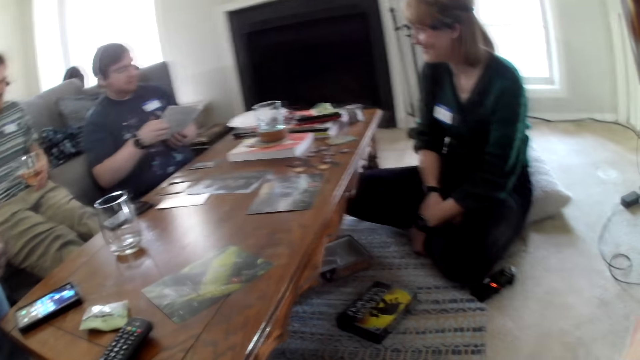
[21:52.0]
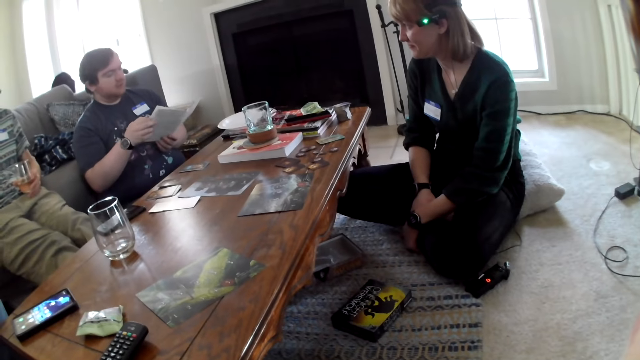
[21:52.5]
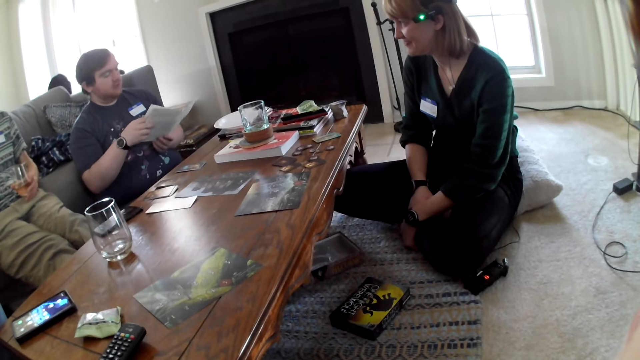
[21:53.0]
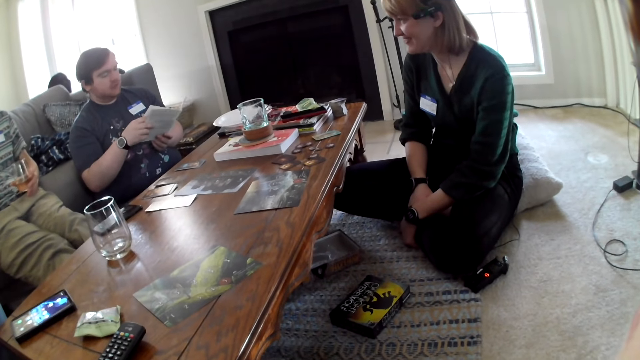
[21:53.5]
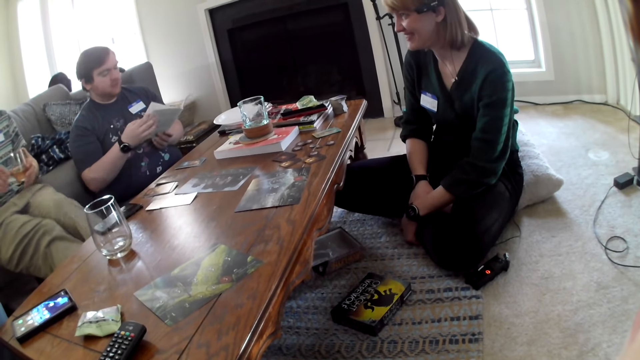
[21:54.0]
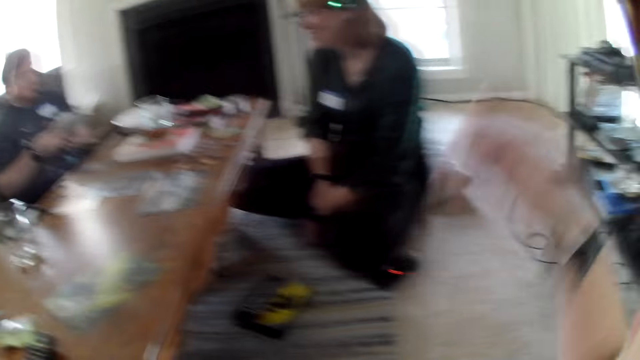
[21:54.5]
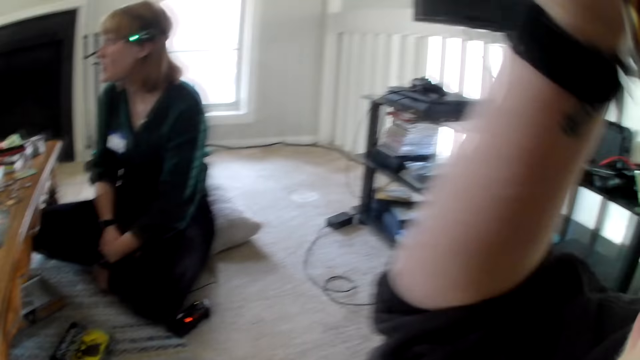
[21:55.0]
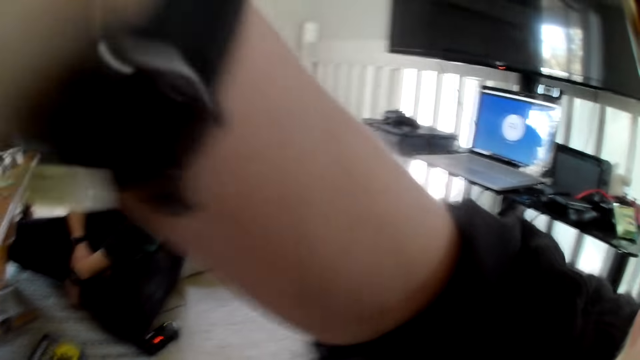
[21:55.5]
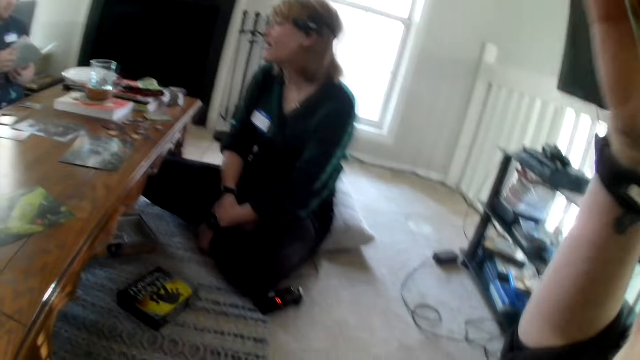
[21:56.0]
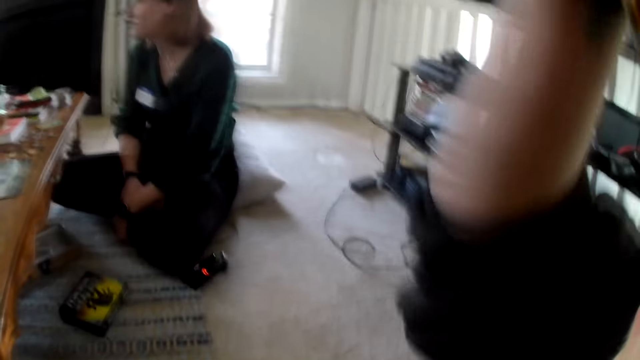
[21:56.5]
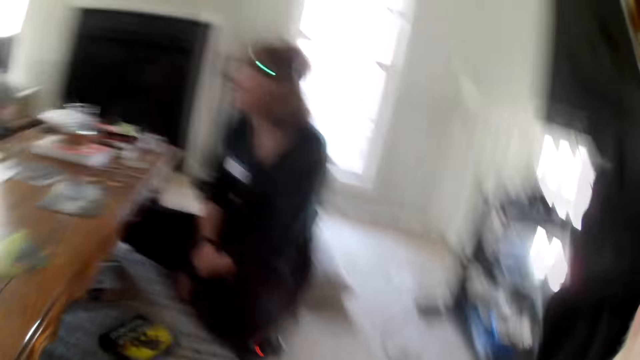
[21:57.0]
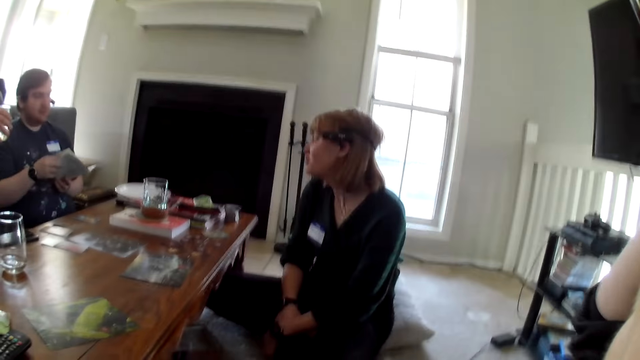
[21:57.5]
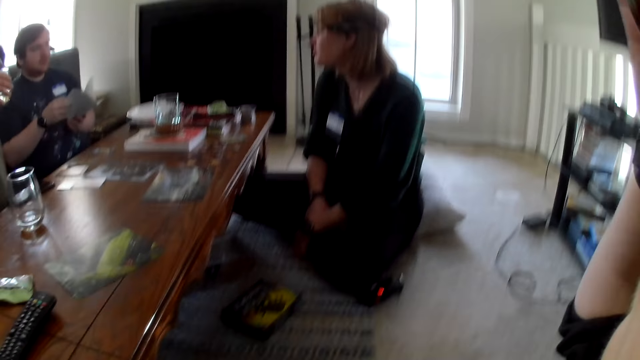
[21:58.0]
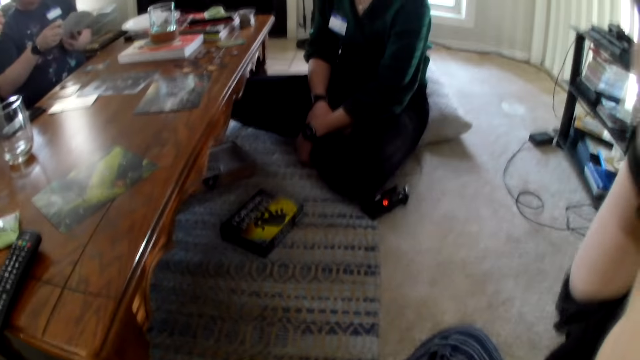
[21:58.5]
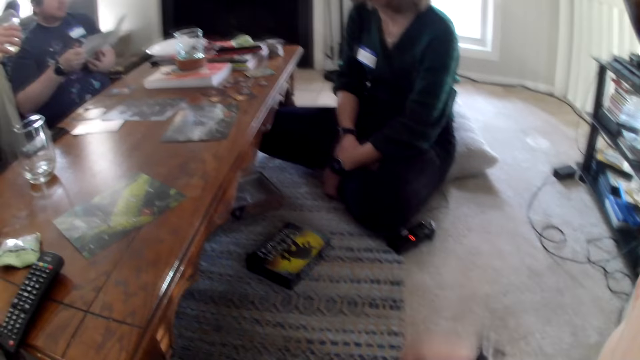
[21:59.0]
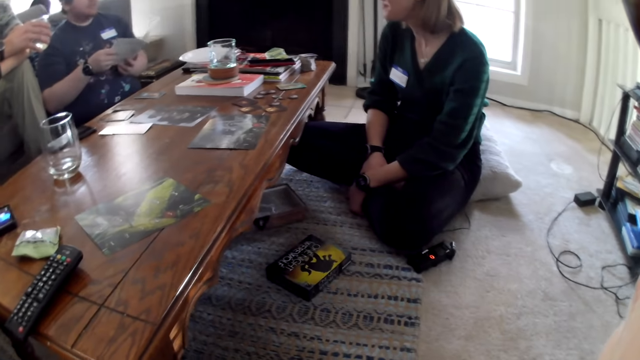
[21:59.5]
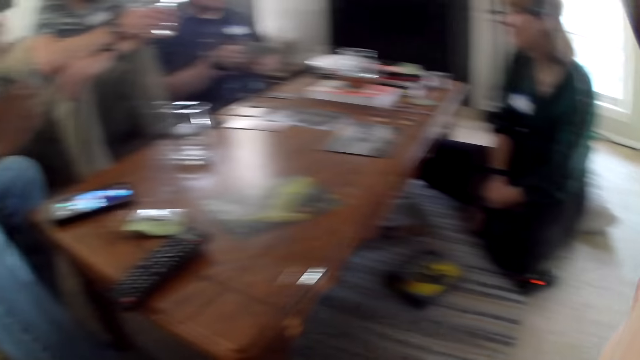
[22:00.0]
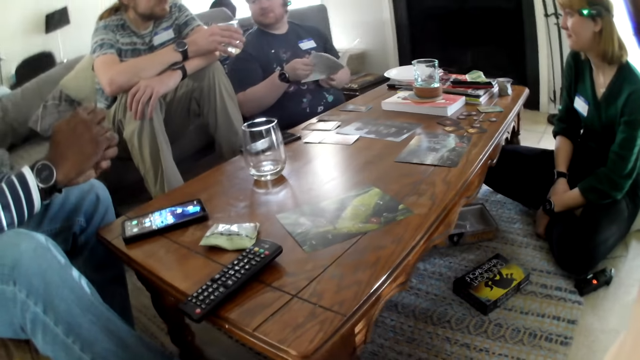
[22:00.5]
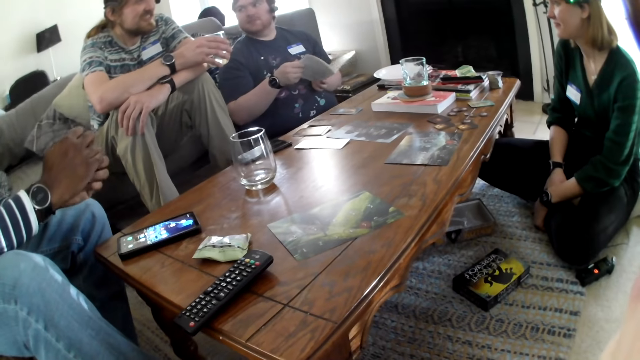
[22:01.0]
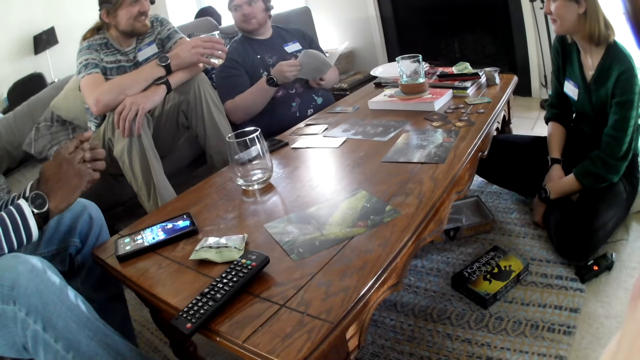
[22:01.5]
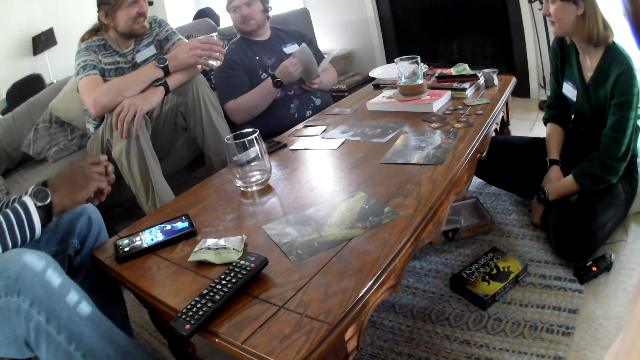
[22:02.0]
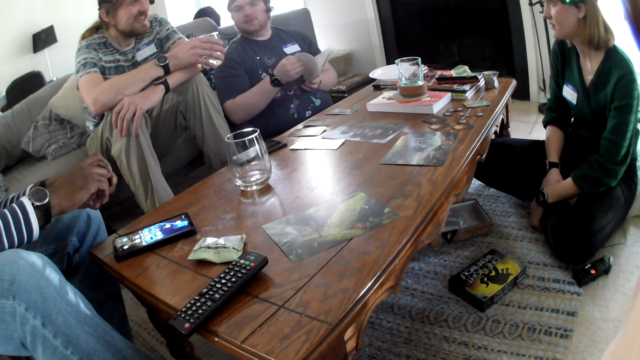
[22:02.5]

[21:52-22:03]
The camera wearer makes gestures. They stare around the room.

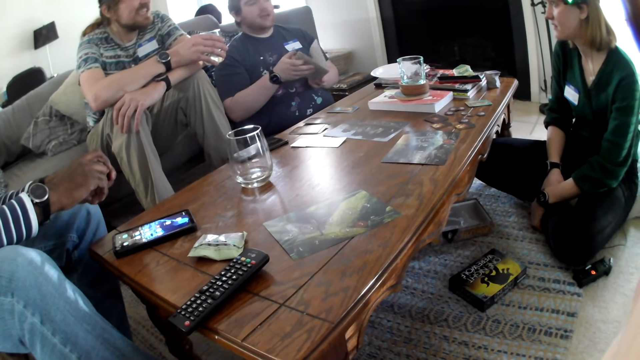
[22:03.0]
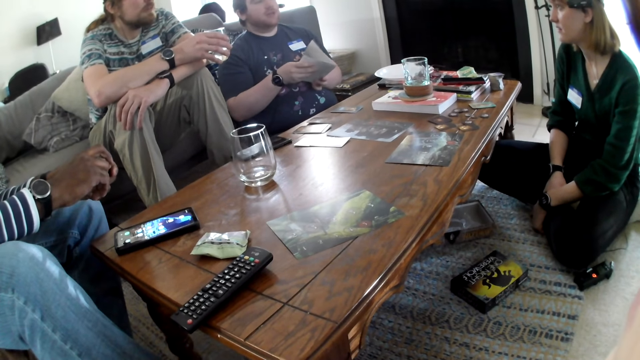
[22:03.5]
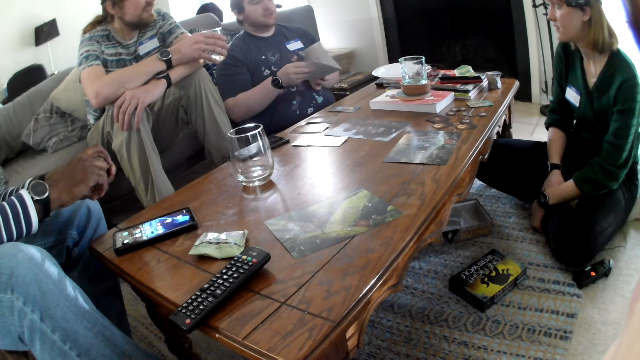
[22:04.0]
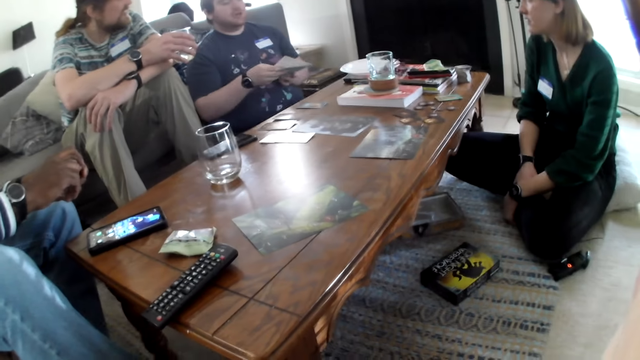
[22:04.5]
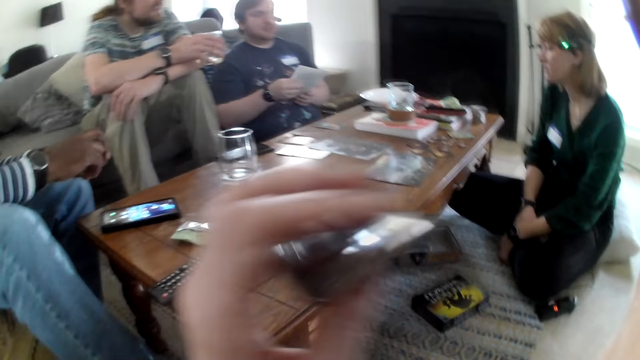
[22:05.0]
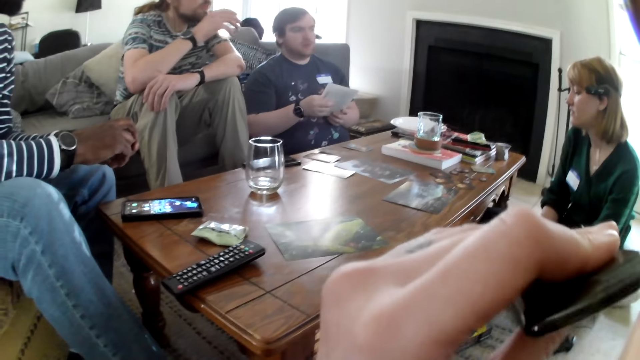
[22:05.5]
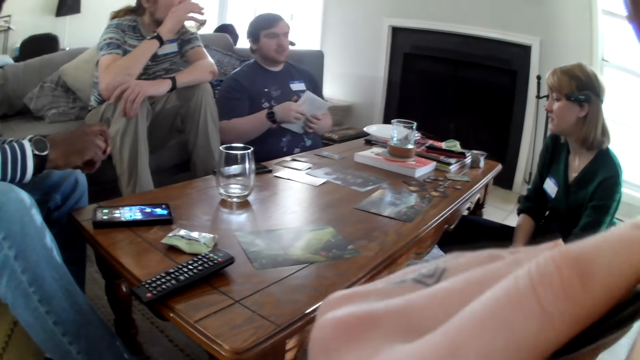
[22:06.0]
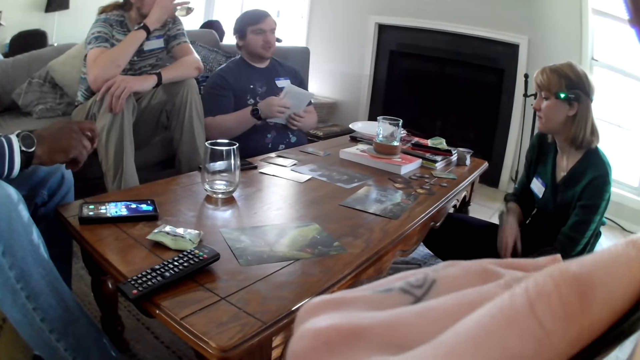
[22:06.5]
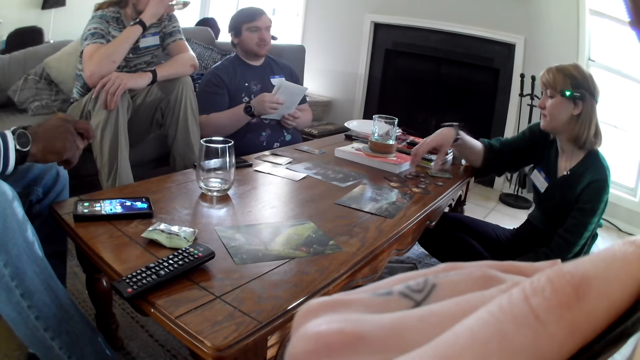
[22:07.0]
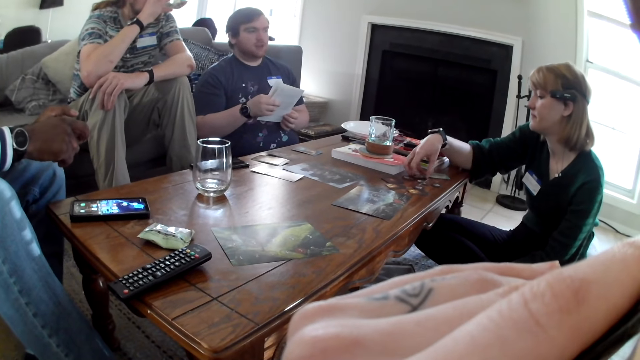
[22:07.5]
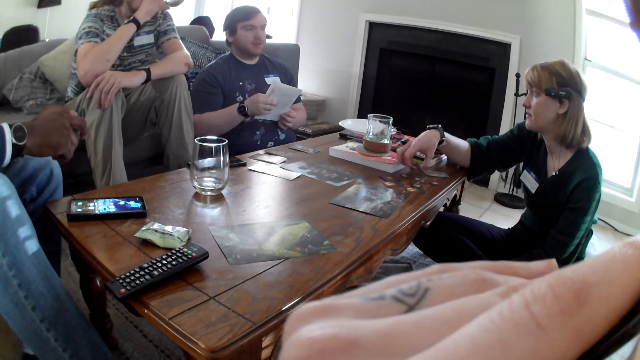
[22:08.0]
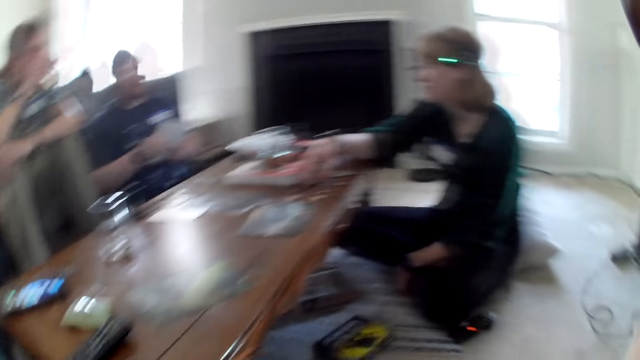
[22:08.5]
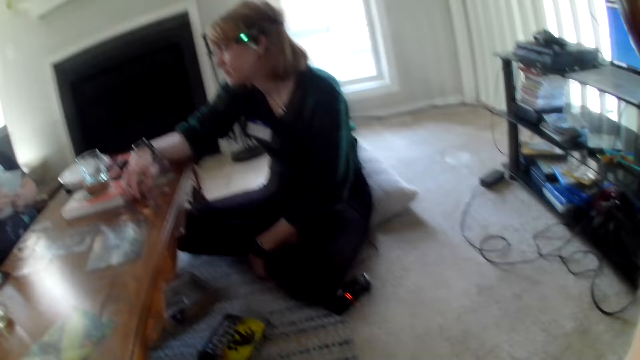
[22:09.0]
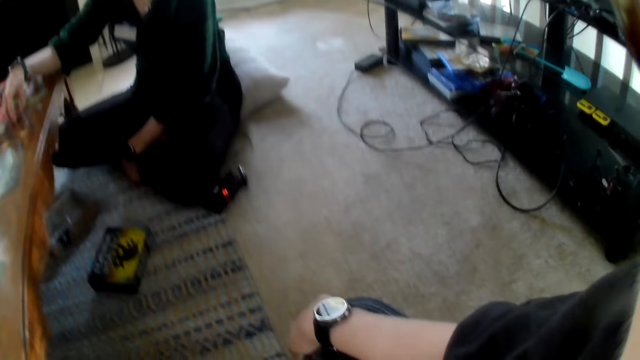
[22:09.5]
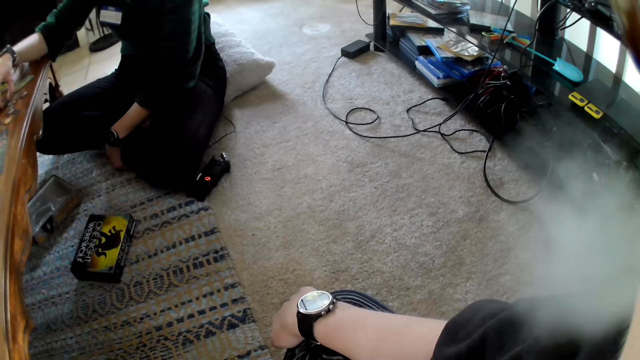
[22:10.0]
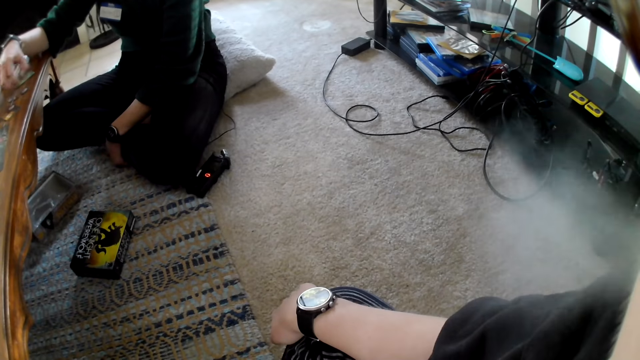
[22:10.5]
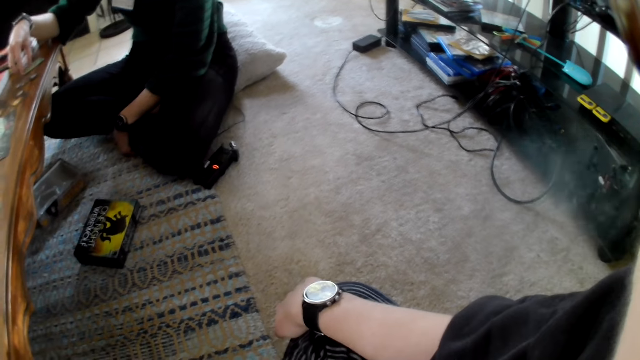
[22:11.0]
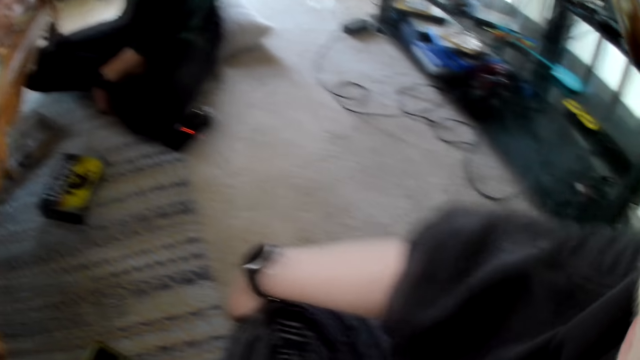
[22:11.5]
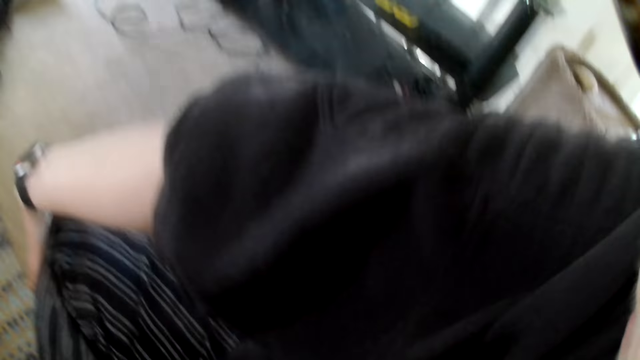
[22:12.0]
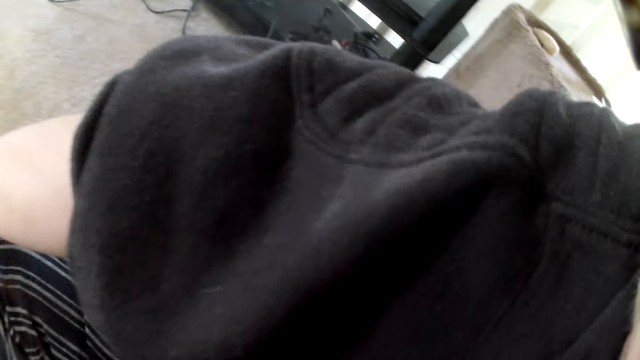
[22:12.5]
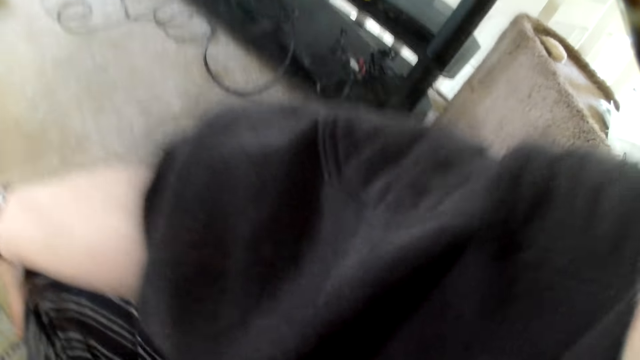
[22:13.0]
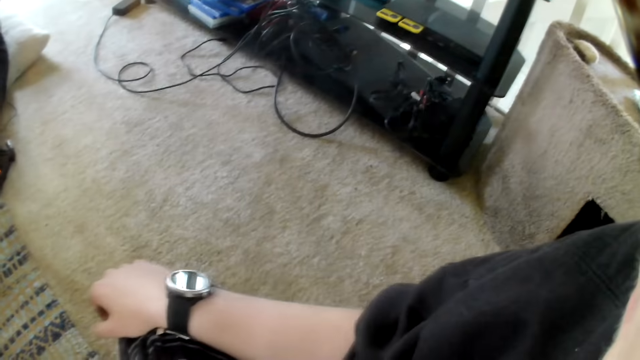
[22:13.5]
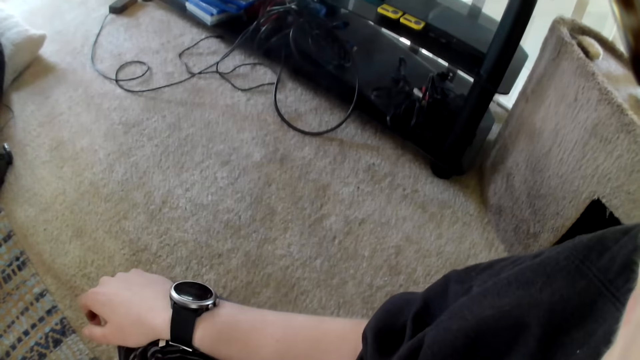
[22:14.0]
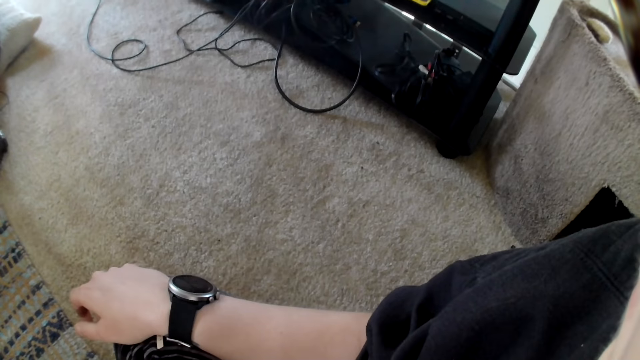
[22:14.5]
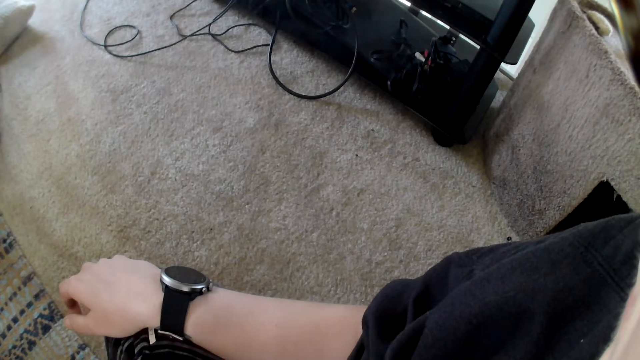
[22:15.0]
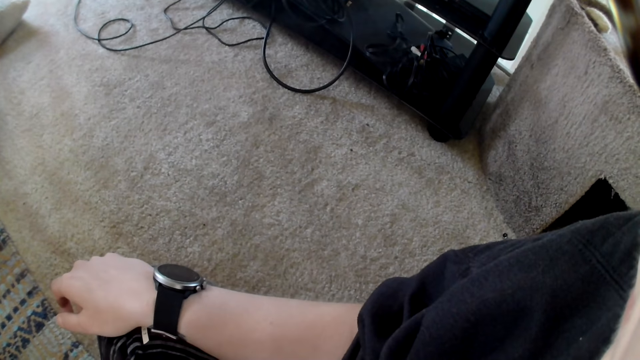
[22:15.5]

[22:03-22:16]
The camera wearer smokes. She puts the vape in her left hand in her mouth. The man drinks from a glass of wine in his right hand. The woman moves a token on the table with her right hand. The camera wearer stares around the room.
